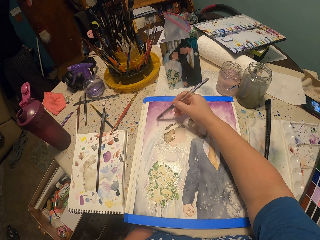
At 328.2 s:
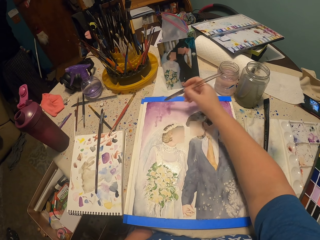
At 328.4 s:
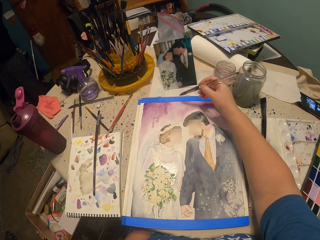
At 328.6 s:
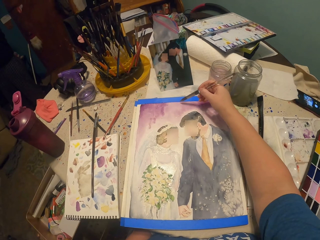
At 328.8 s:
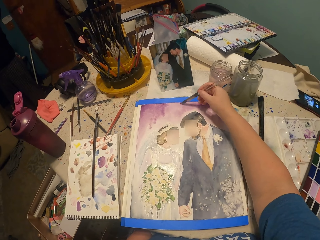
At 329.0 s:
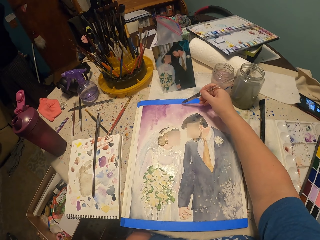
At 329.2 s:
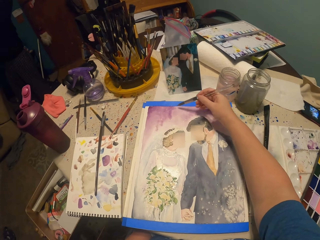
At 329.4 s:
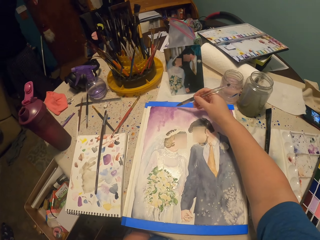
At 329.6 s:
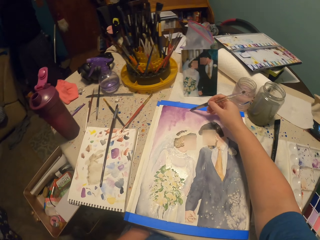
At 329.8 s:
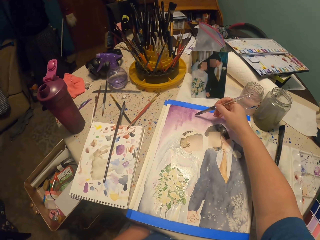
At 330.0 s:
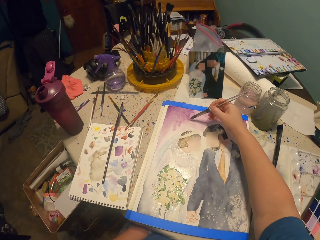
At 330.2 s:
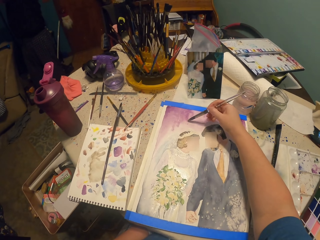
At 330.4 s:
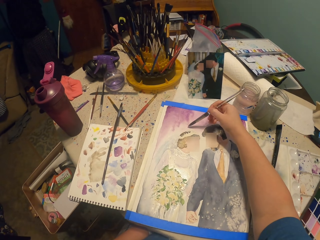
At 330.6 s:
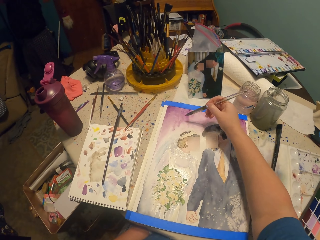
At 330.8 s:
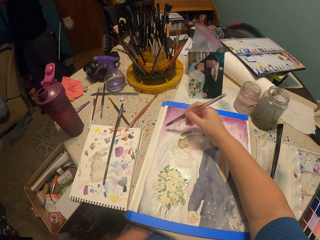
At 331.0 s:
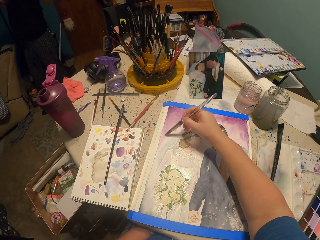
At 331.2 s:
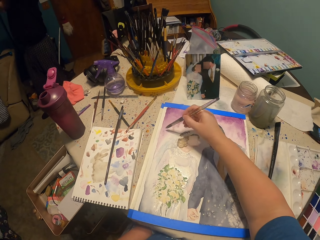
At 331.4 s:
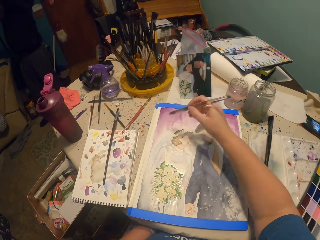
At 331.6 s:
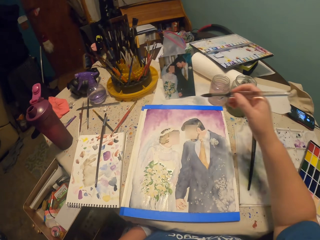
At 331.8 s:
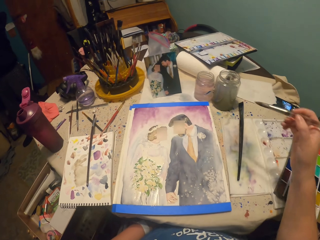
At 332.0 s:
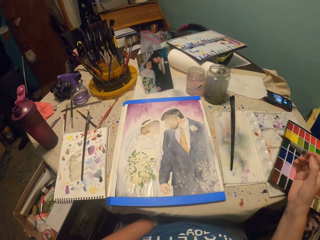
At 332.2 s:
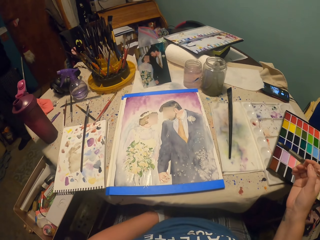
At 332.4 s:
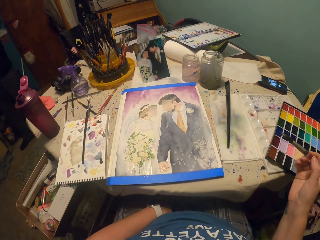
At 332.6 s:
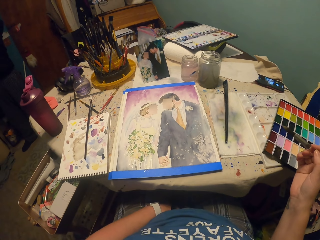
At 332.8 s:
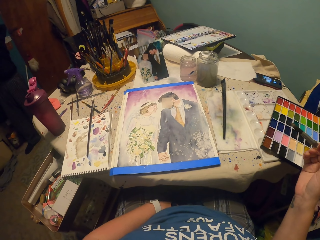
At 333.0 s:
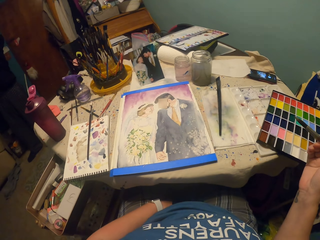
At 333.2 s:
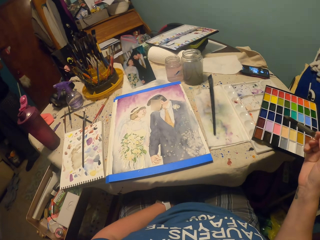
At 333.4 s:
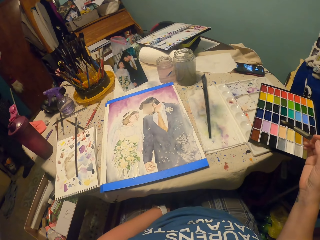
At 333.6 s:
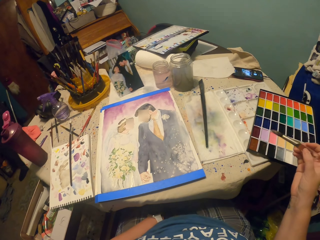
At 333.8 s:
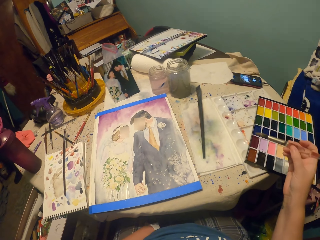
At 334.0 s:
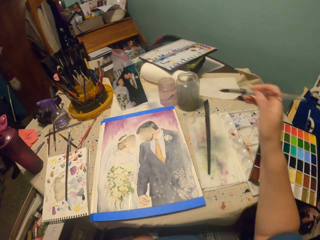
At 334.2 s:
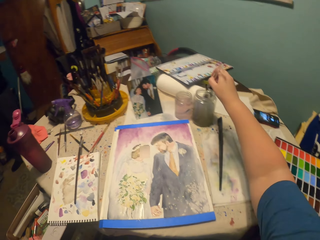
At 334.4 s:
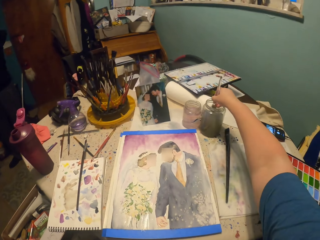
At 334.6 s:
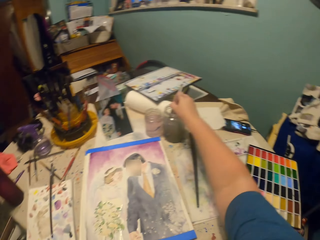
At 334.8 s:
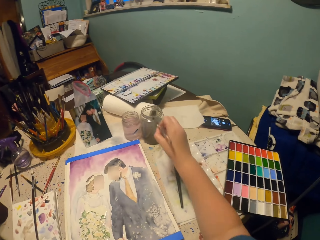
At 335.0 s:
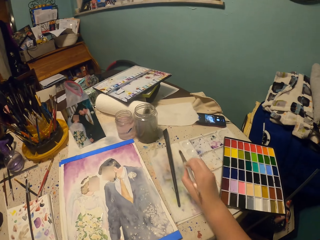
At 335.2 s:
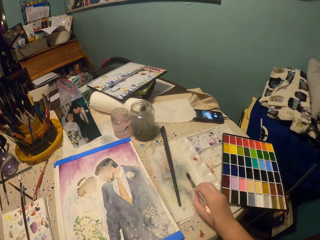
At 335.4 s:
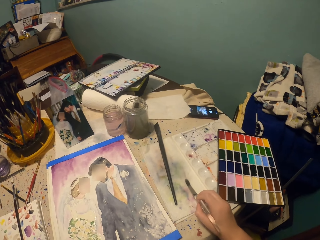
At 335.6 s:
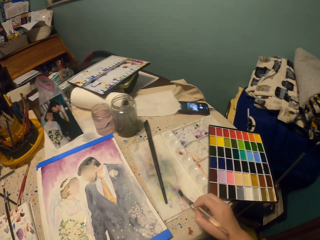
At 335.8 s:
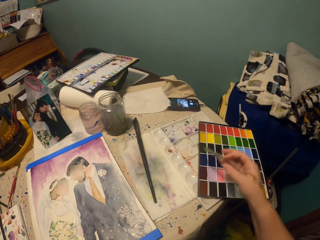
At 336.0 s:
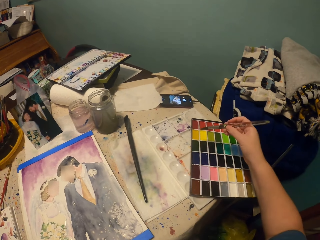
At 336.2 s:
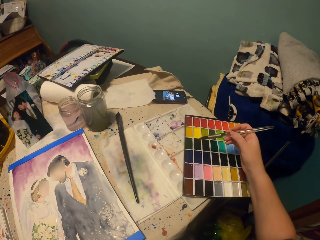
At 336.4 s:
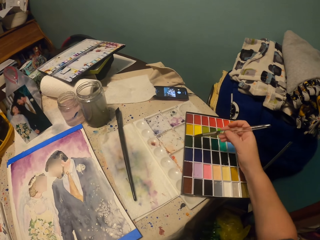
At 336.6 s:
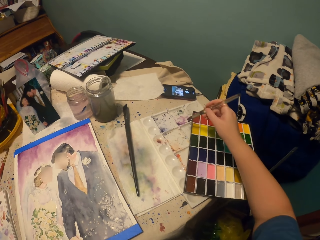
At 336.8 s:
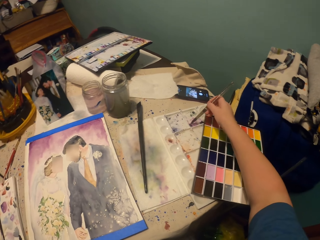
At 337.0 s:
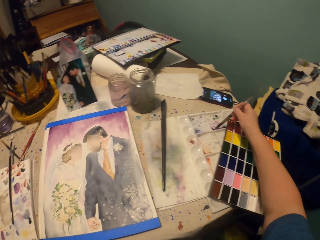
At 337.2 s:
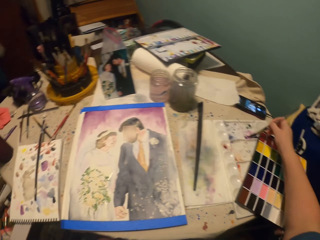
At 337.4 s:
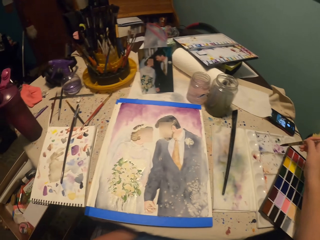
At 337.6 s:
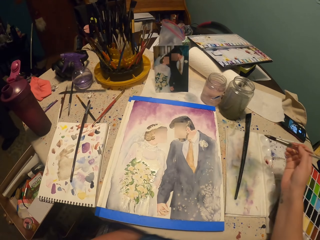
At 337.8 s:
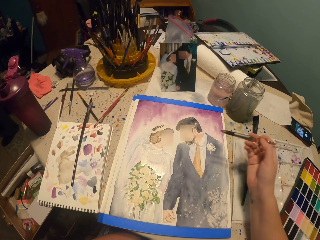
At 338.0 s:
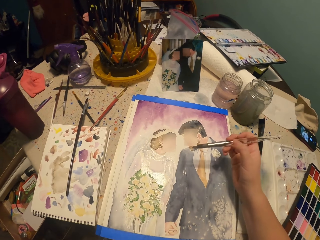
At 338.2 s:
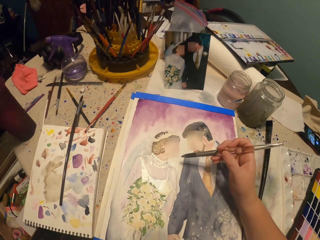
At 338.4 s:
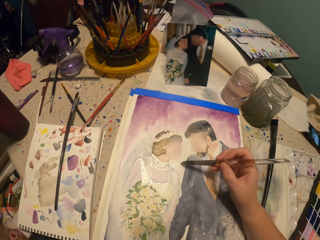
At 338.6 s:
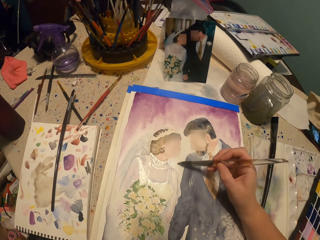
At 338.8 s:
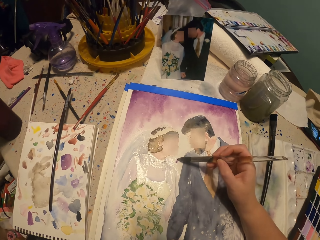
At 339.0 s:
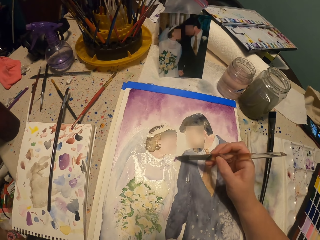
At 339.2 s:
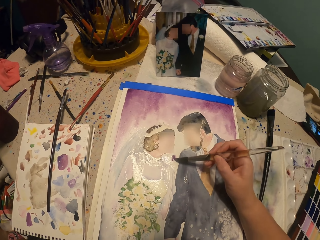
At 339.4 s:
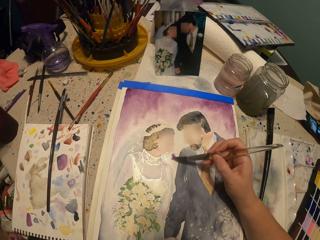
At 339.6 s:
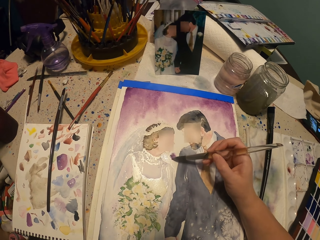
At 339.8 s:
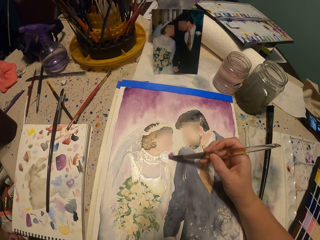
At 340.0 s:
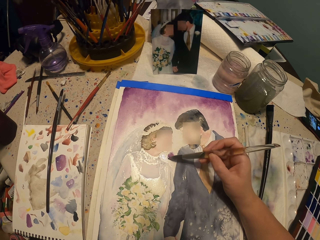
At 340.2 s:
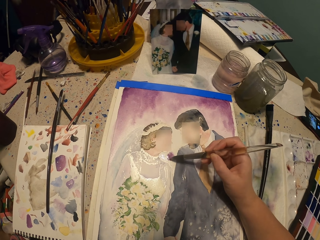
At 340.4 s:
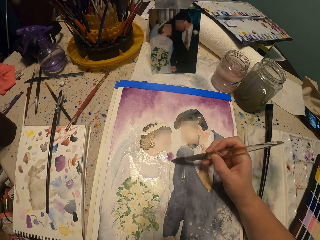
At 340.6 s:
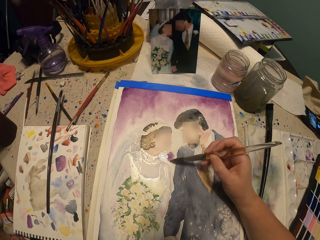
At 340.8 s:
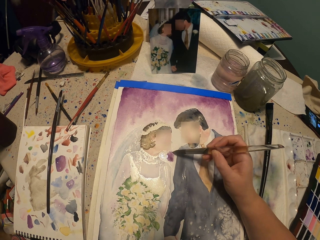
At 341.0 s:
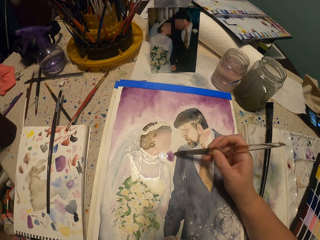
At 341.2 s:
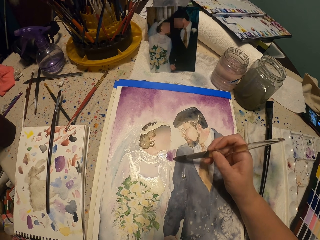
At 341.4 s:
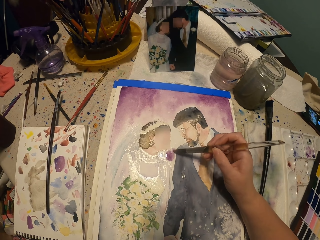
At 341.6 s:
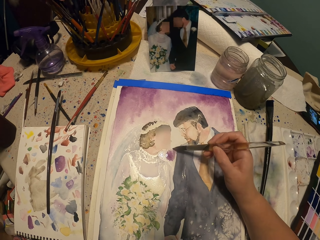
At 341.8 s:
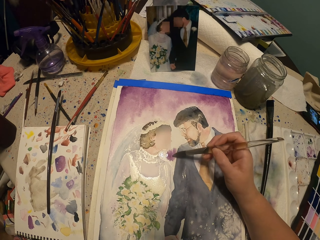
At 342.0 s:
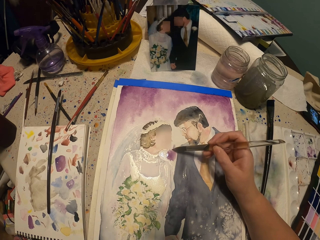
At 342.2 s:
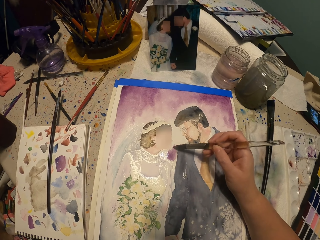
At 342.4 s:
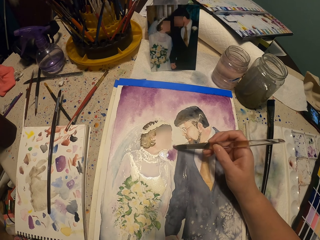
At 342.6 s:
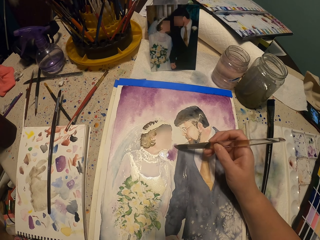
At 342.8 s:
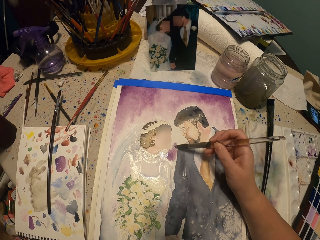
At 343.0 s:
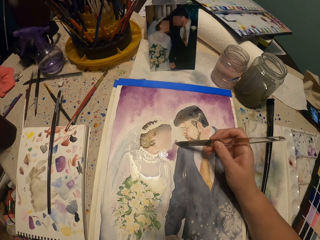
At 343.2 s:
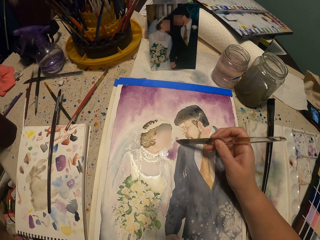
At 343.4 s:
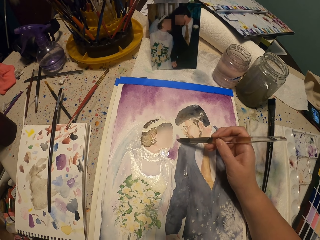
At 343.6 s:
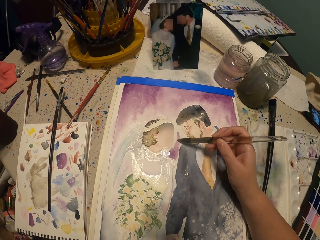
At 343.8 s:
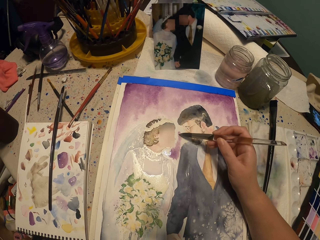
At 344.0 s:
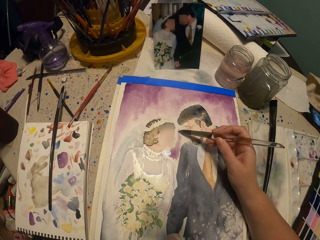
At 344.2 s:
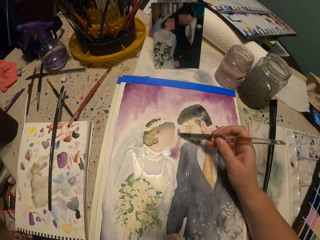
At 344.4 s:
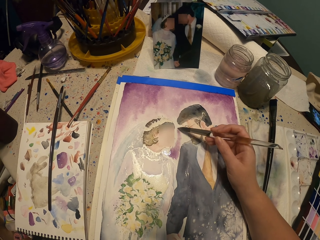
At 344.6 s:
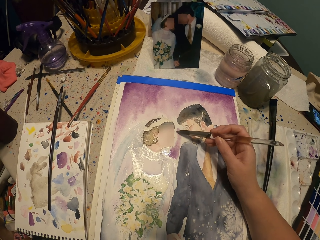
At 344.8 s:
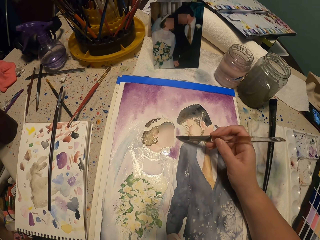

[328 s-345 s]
The camera wearer moves the brush away from the painting paper. They dip the paint brush in water. They tap aside. They dip the brush in paint. They paint a picture with the paint brush.

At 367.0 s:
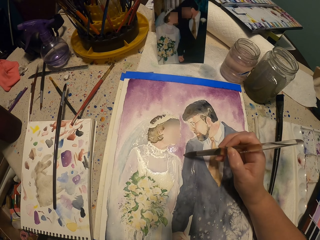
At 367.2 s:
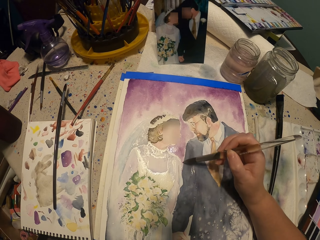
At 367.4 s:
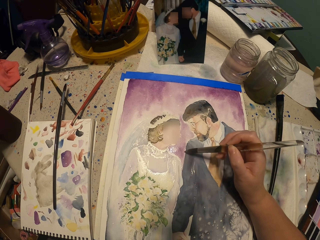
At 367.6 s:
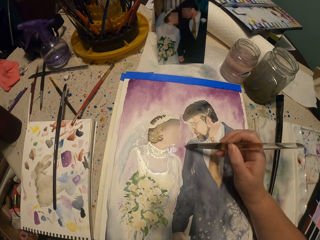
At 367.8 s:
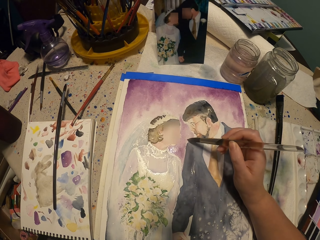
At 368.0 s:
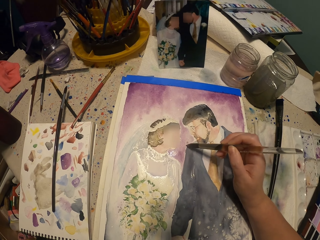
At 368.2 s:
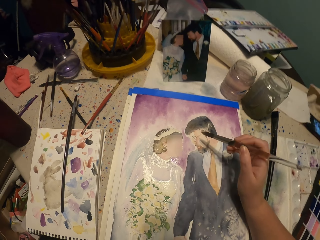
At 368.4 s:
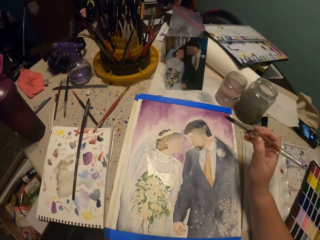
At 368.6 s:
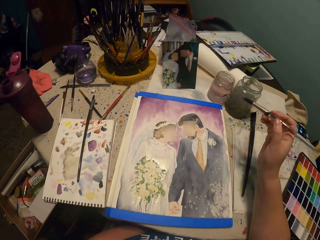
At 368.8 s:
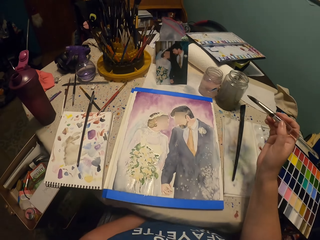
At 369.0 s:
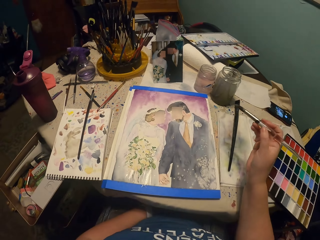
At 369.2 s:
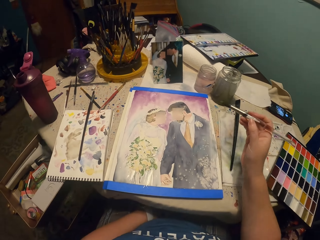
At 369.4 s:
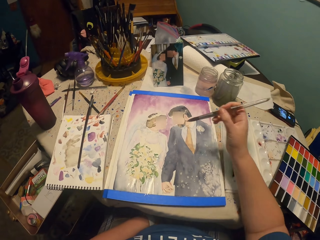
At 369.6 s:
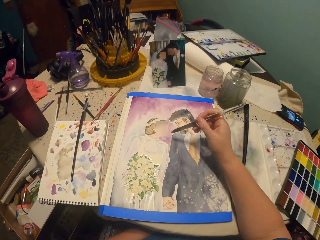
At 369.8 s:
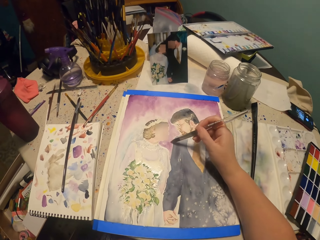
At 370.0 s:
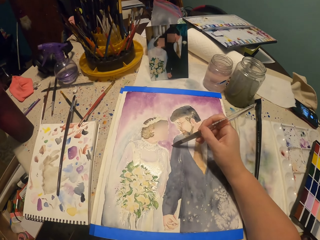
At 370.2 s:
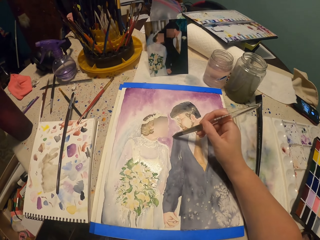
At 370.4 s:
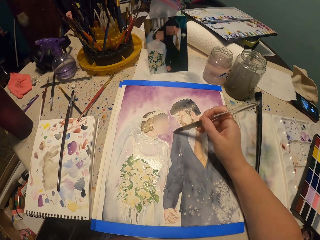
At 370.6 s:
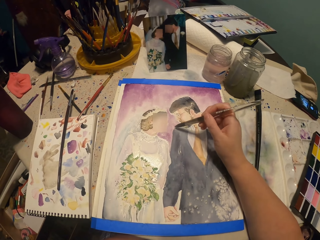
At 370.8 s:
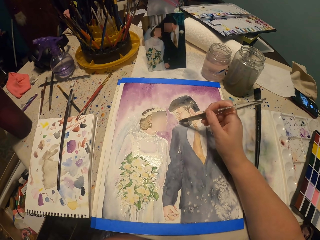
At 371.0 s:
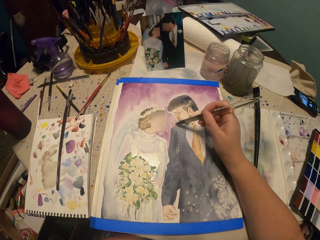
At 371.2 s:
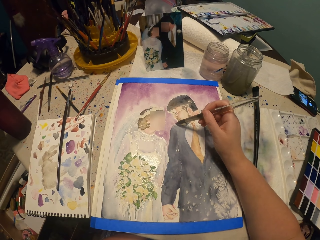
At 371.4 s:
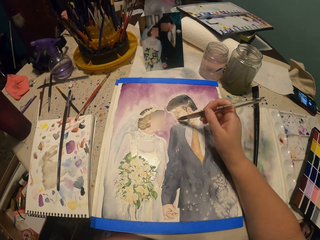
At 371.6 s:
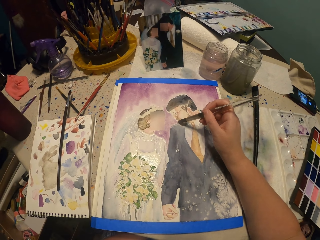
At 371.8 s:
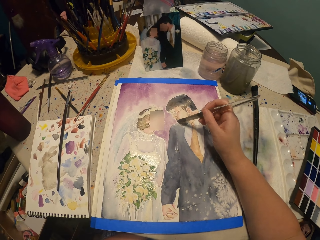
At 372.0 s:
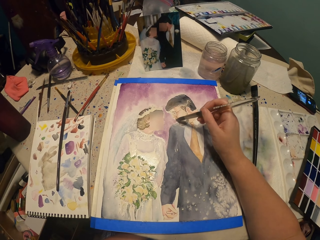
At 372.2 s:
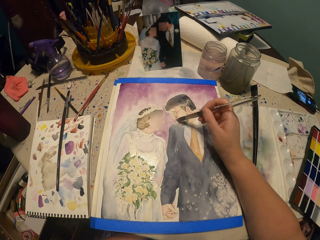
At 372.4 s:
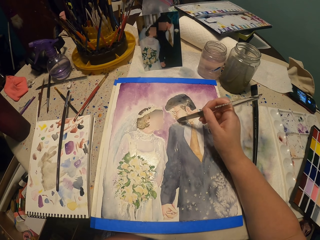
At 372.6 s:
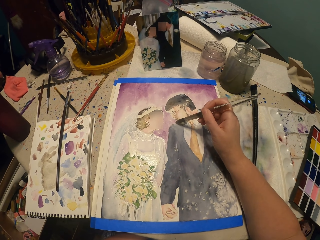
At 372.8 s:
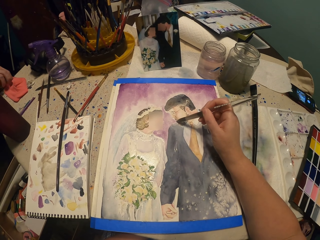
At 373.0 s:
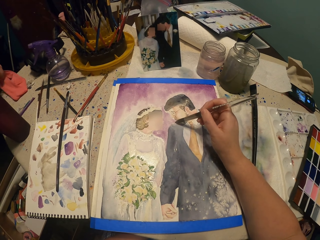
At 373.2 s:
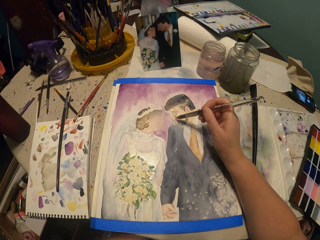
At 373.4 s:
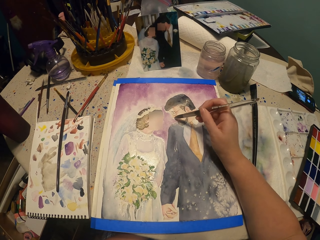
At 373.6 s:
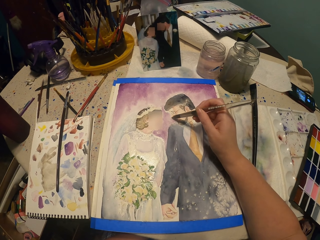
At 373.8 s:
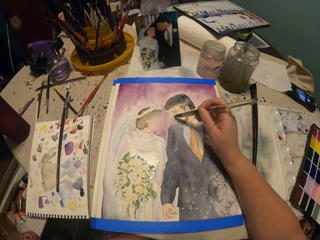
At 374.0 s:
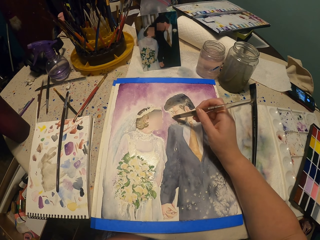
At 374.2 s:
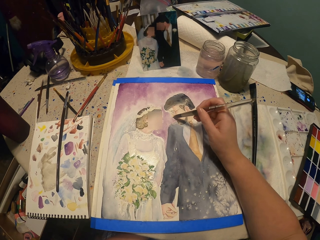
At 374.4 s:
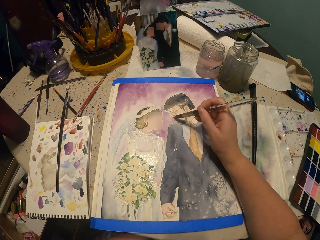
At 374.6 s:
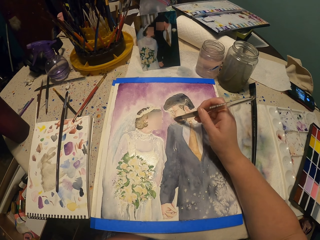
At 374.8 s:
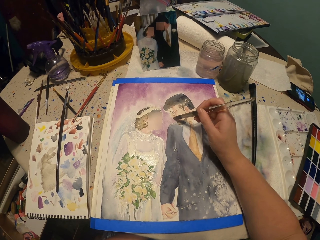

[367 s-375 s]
The camera wearer moves the brush away from the painting paper. They paint.
